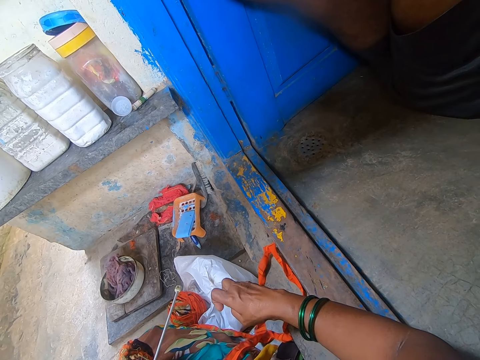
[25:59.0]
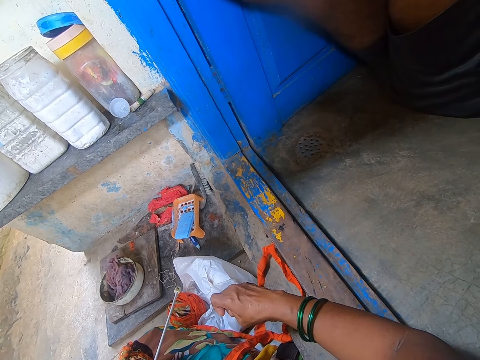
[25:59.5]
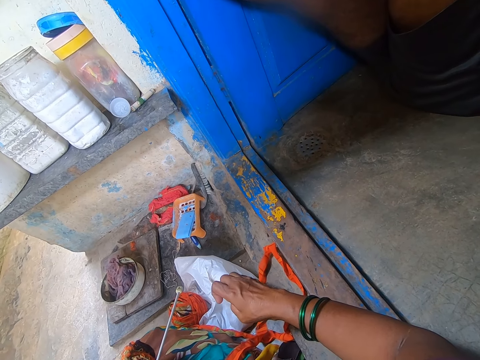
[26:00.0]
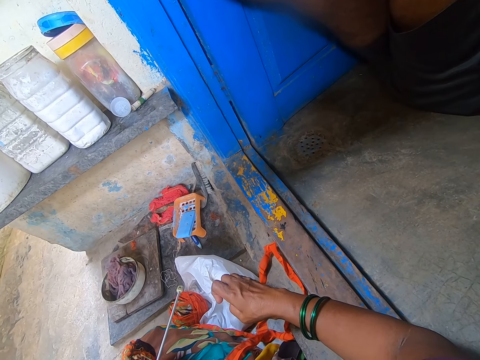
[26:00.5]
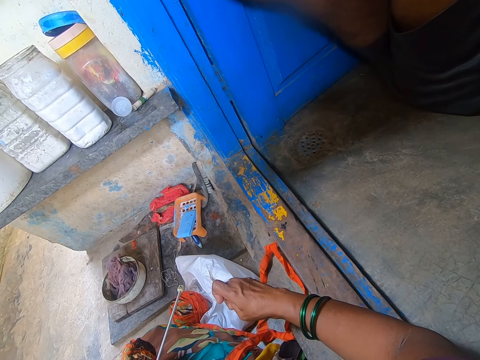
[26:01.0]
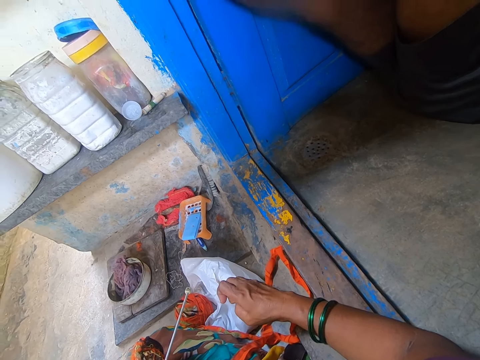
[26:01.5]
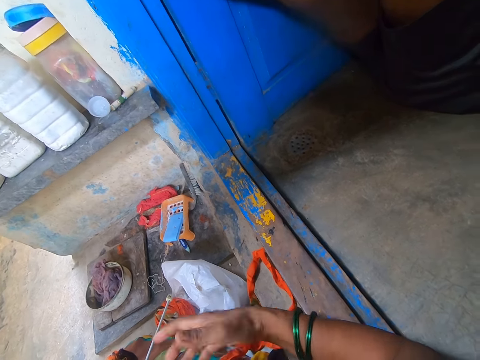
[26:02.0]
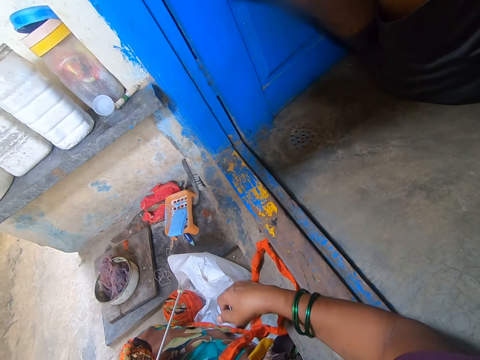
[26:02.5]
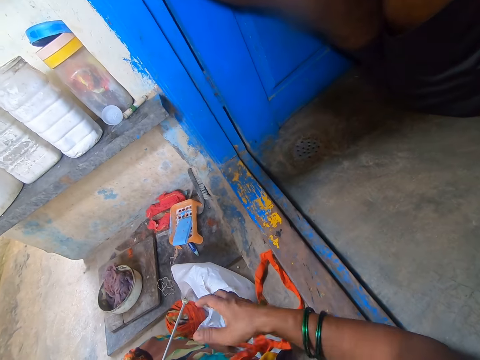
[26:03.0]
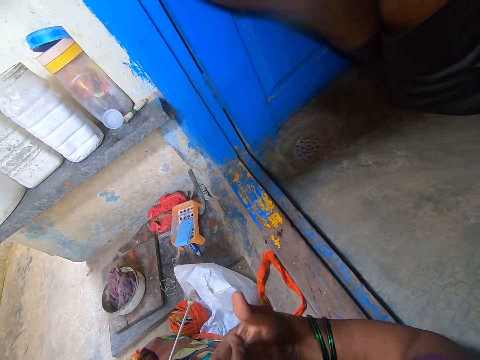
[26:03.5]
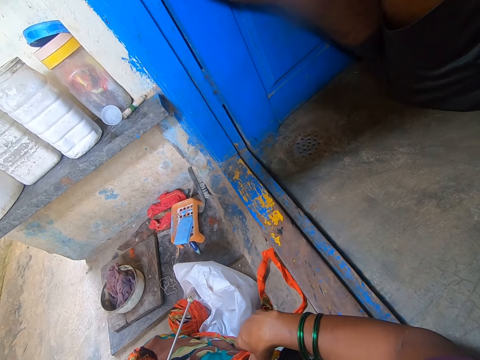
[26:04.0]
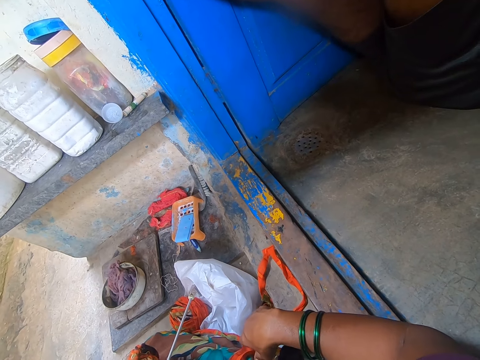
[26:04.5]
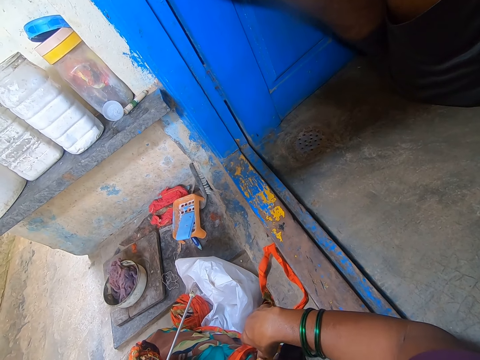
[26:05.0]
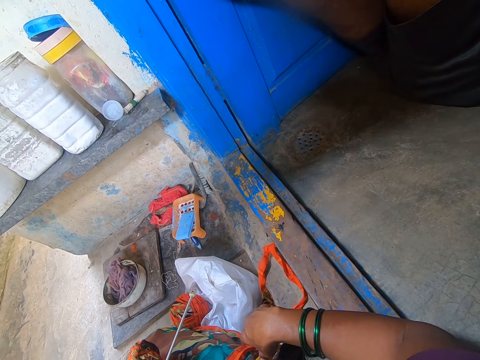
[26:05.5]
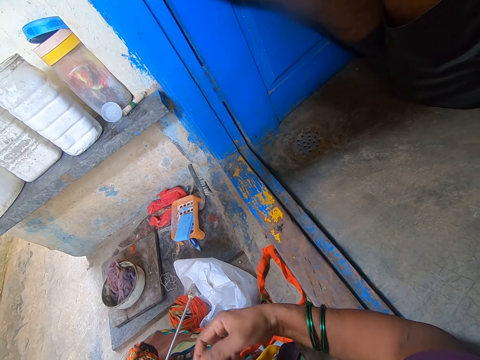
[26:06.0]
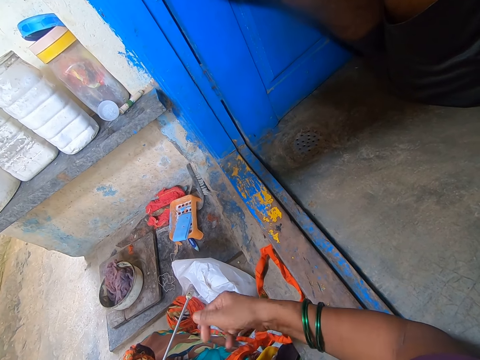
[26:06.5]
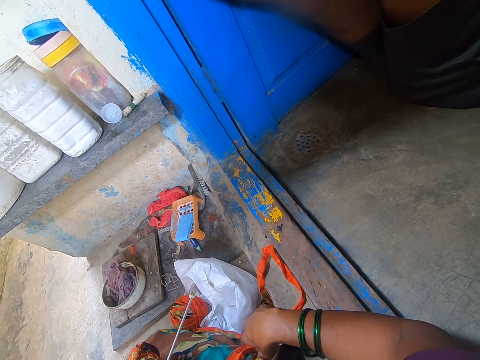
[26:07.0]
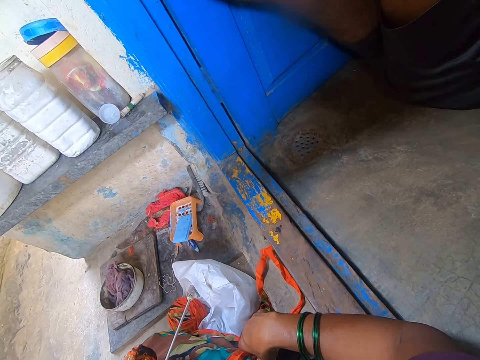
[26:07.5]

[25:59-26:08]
The camera wearer moves a hand.

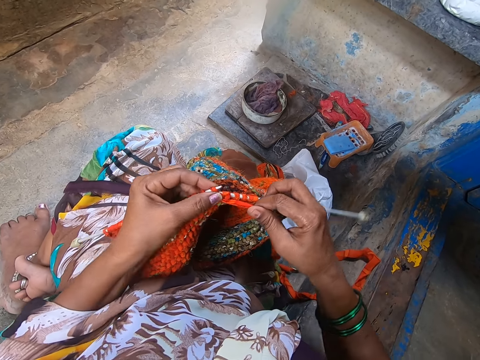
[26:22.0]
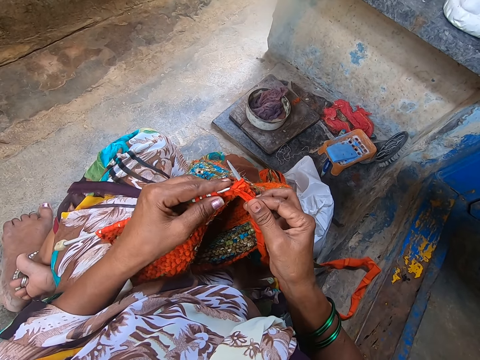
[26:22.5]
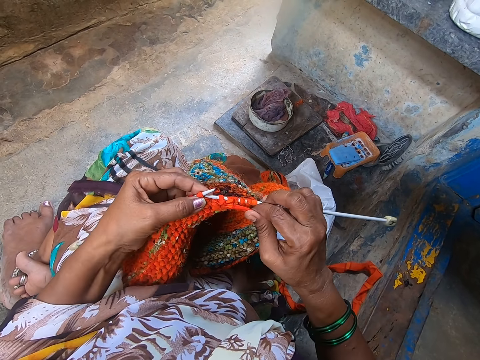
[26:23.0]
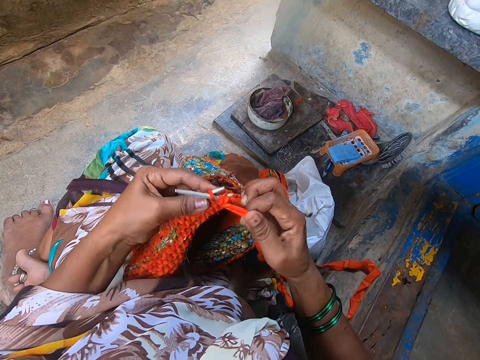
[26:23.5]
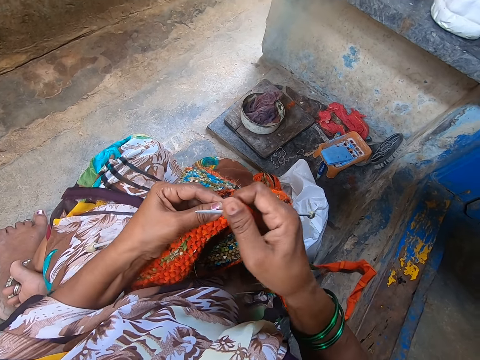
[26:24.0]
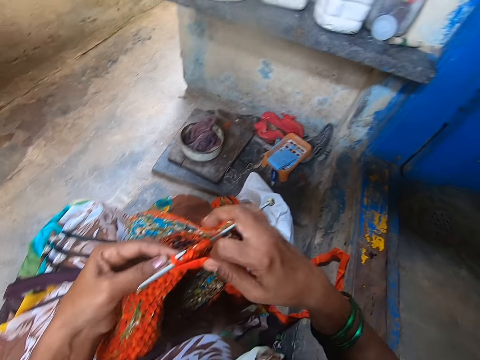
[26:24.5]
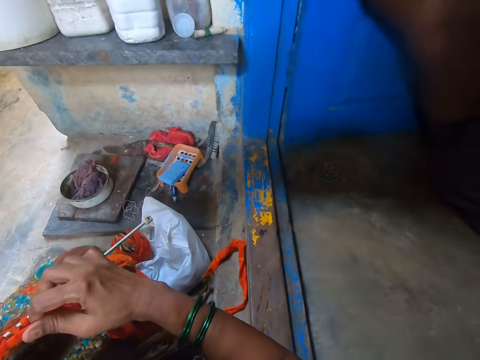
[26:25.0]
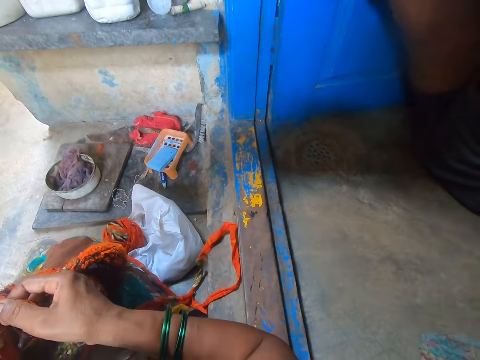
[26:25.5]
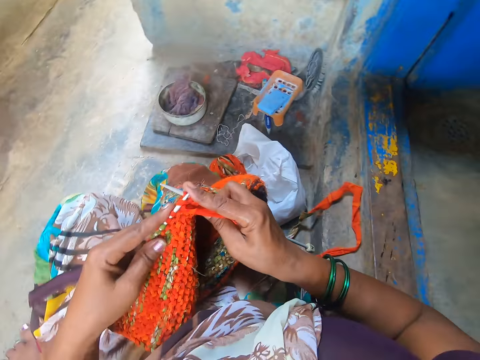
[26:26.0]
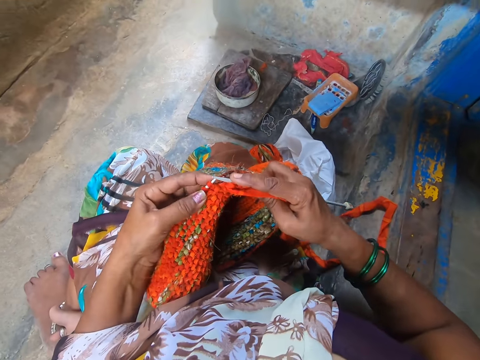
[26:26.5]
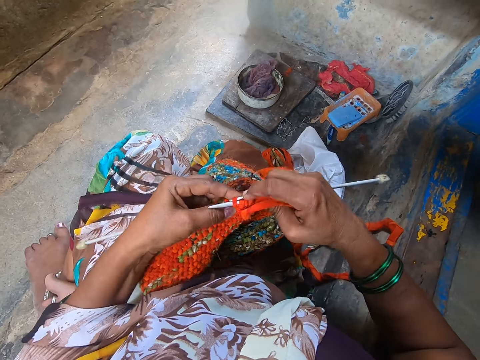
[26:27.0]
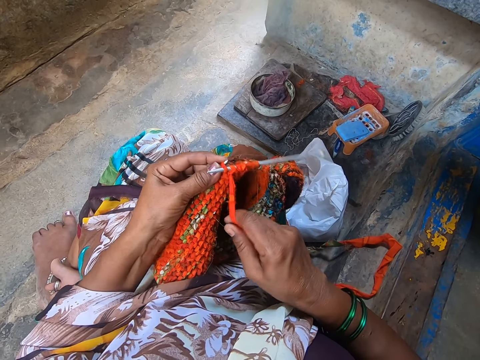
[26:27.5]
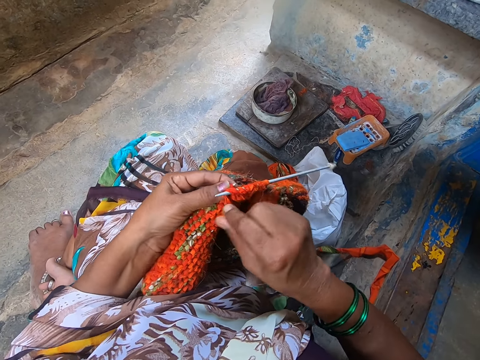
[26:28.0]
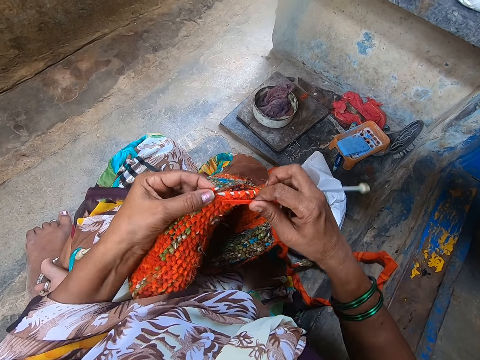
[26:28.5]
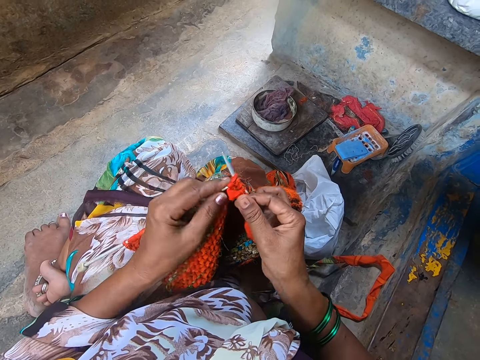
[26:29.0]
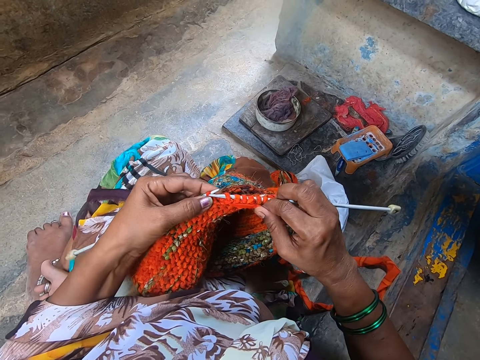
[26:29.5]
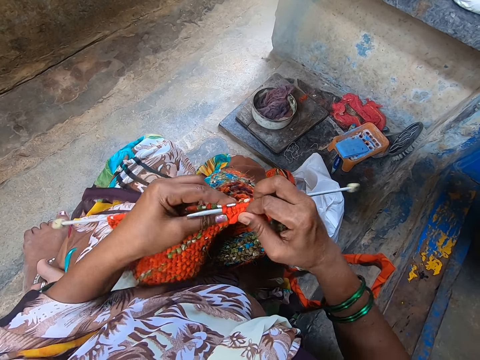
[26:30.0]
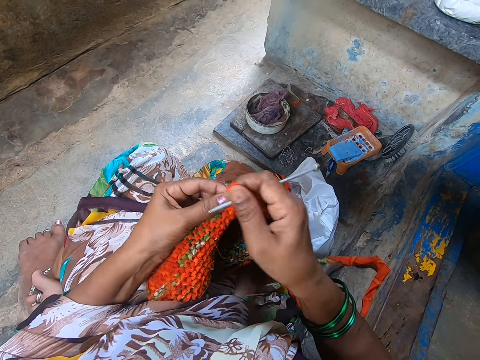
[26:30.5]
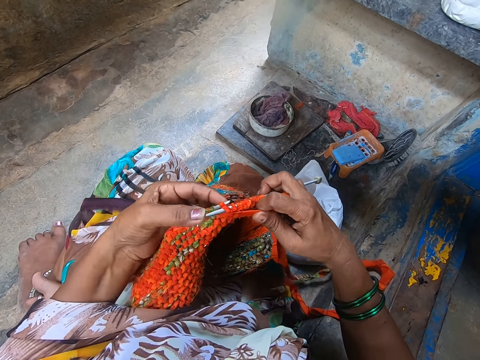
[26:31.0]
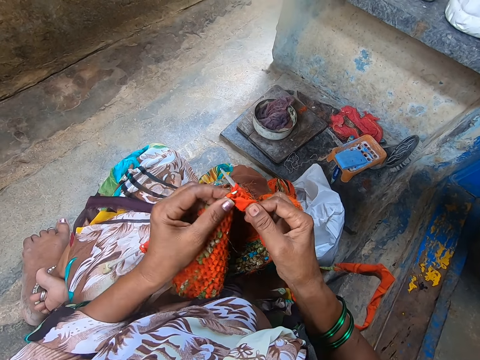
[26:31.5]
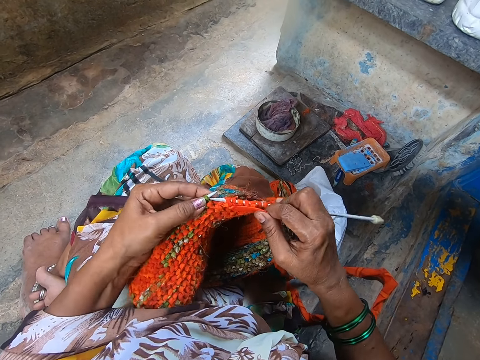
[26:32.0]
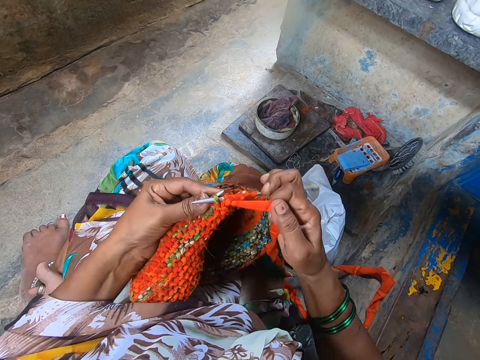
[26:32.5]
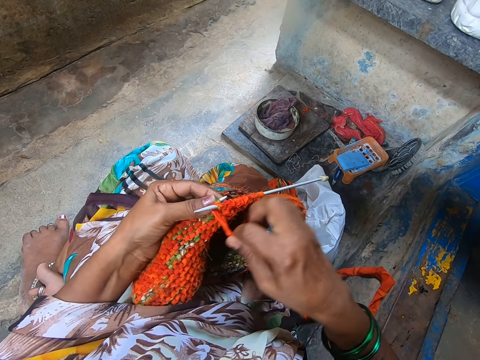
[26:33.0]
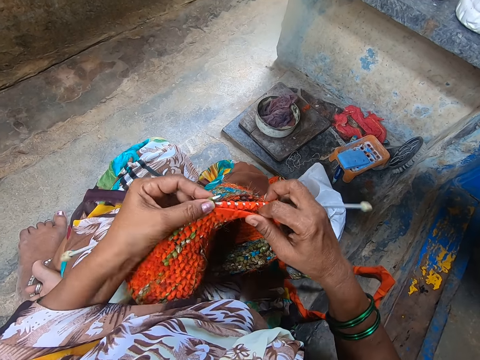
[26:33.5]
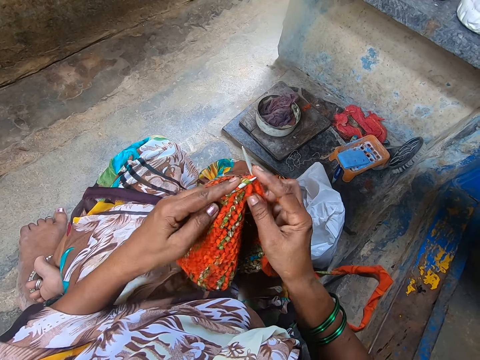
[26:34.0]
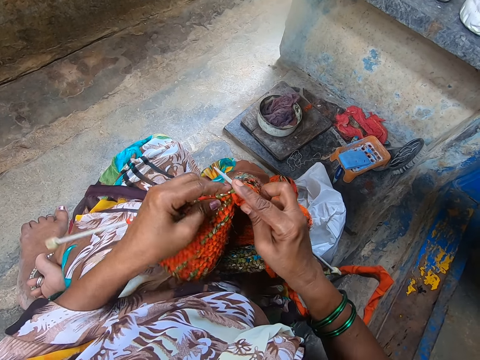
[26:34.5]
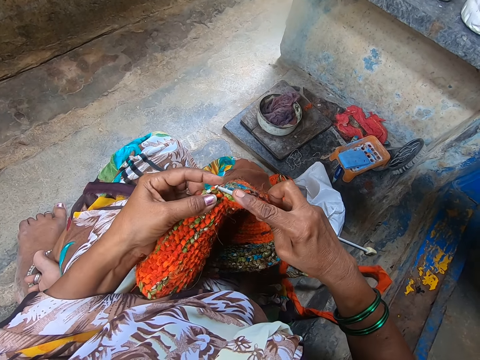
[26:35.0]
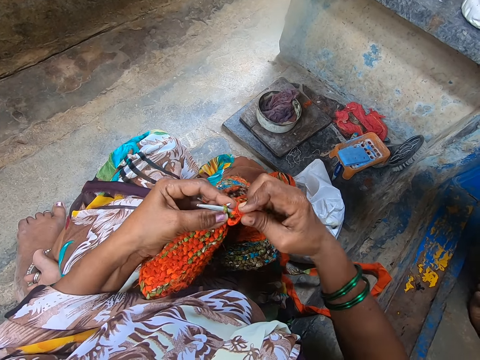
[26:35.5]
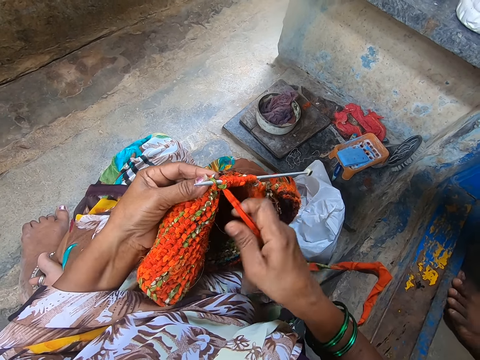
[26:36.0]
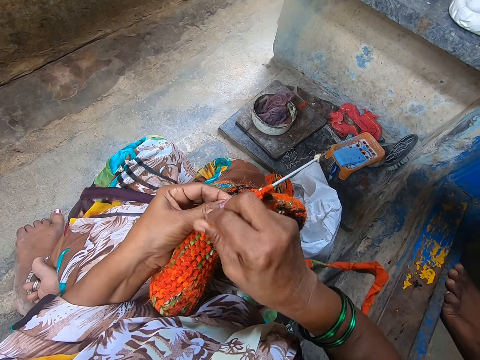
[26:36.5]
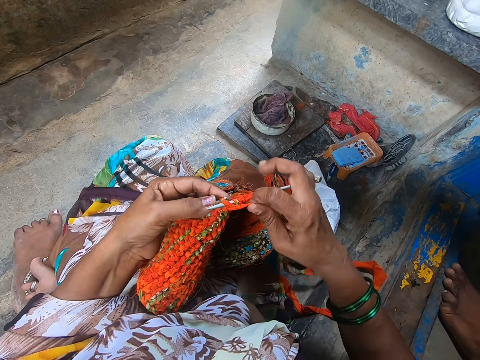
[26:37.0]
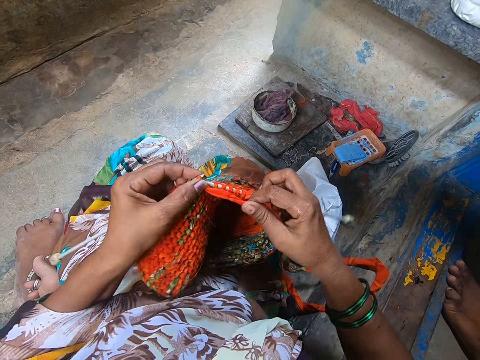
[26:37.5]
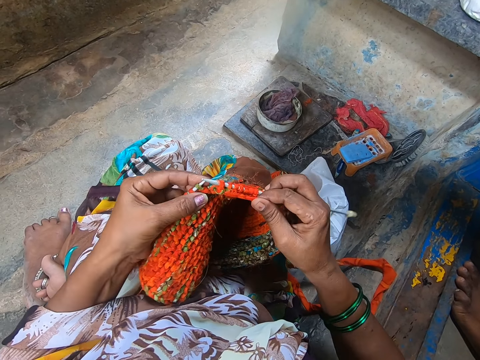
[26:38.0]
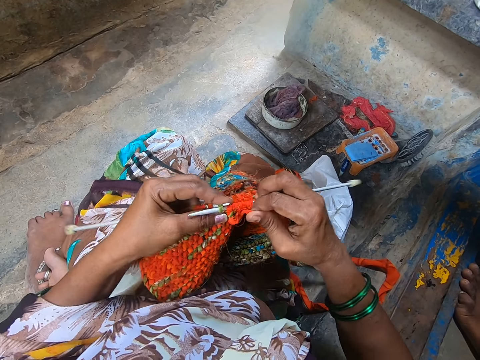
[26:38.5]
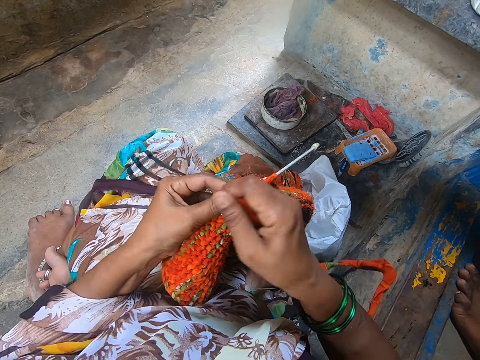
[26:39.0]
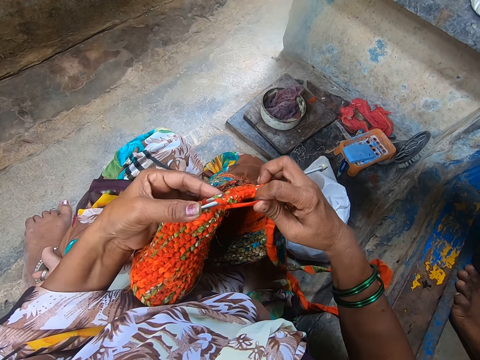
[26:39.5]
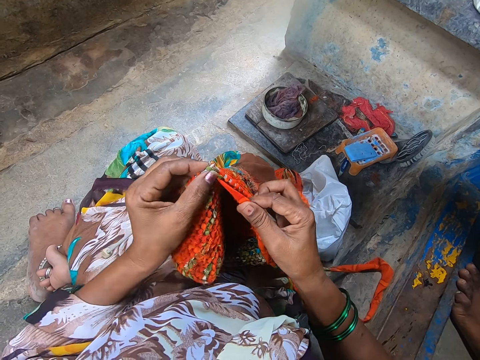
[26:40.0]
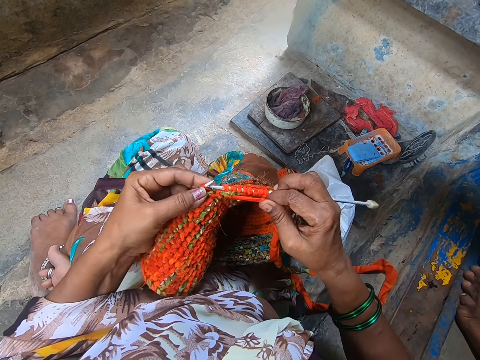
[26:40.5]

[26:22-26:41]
The camera wearer knits a fabric. They coil a knitting thread on a knitting needle. They knit the fabric. They coil the knitting thread on the knitting needle. They knit the fabric. They coil the knitting thread on the knitting needle. They knit the fabric. They coil the knitting thread on the knitting needle. They knit the fabric. A man moves a leg. The camera wearer coils the knitting thread on the knitting needle. They knit the fabric. They coil the knitting thread on the knitting needle.
